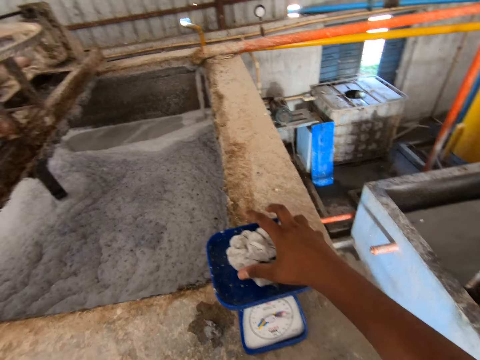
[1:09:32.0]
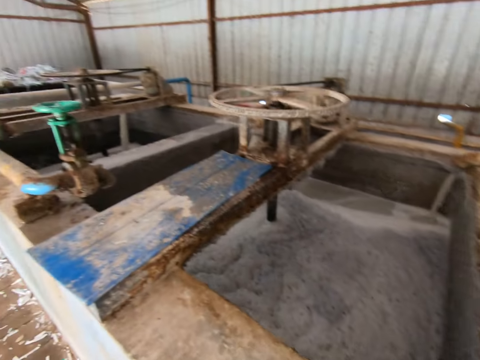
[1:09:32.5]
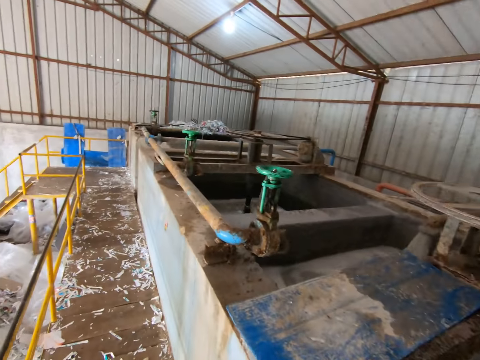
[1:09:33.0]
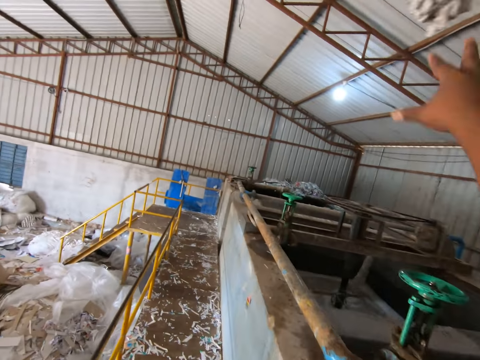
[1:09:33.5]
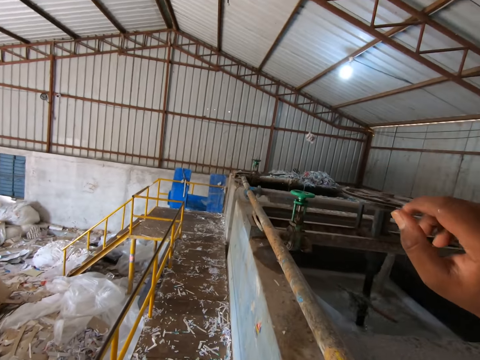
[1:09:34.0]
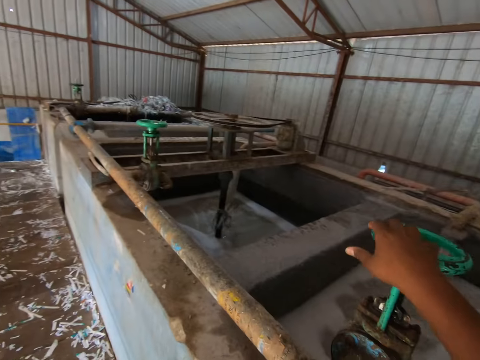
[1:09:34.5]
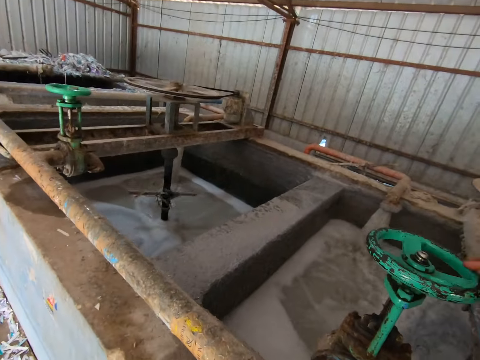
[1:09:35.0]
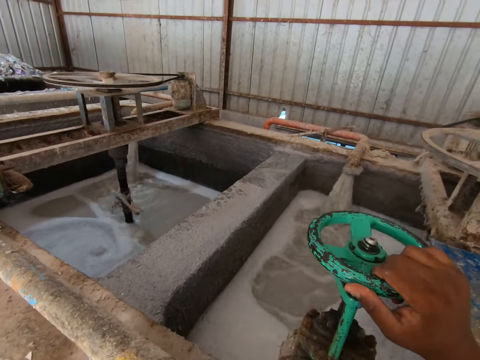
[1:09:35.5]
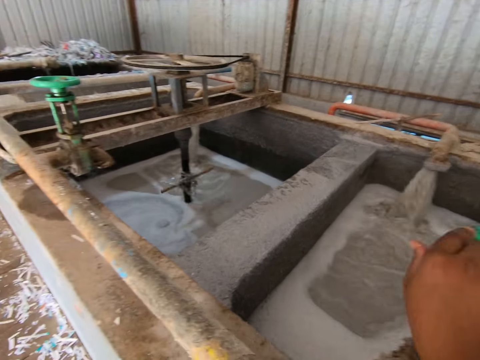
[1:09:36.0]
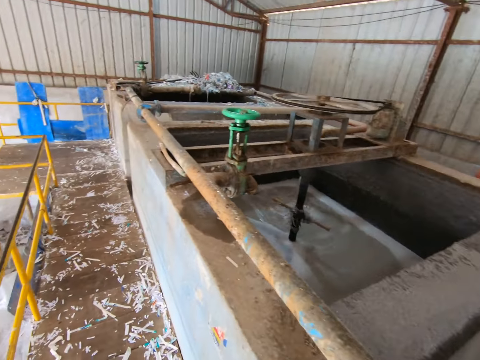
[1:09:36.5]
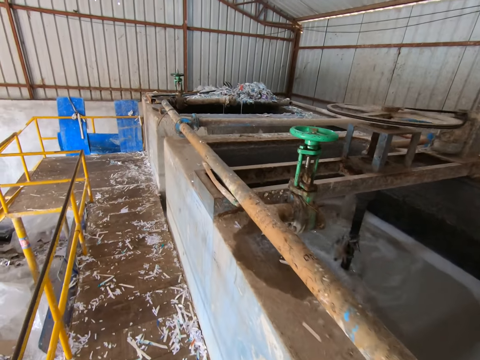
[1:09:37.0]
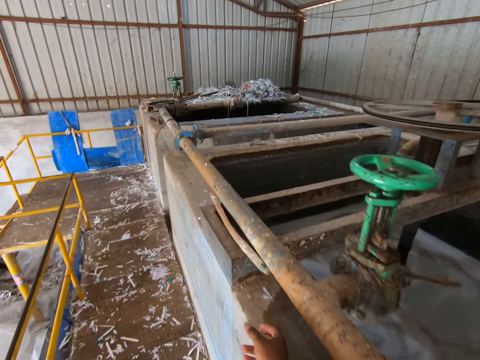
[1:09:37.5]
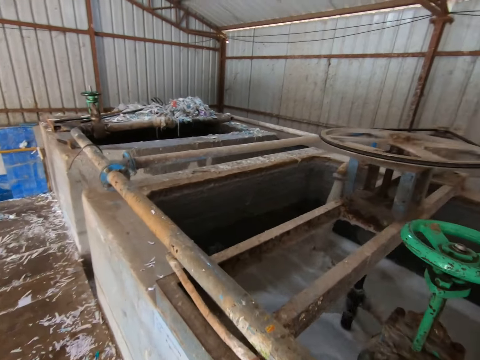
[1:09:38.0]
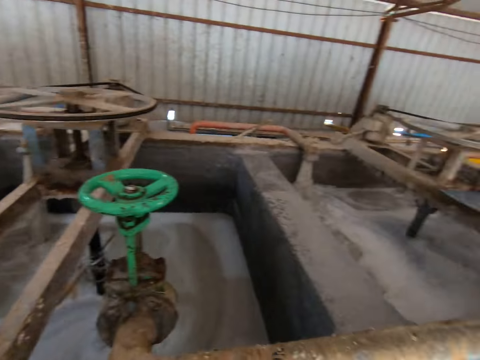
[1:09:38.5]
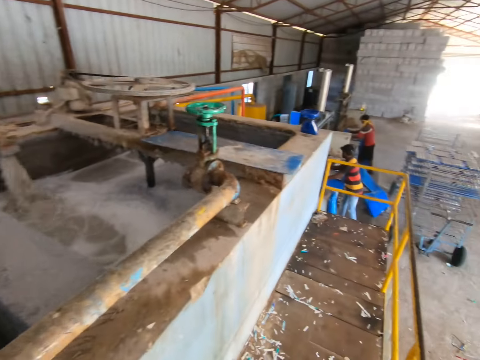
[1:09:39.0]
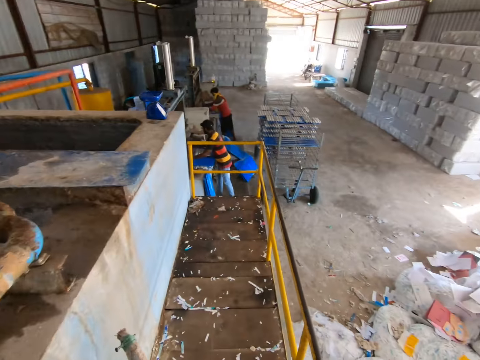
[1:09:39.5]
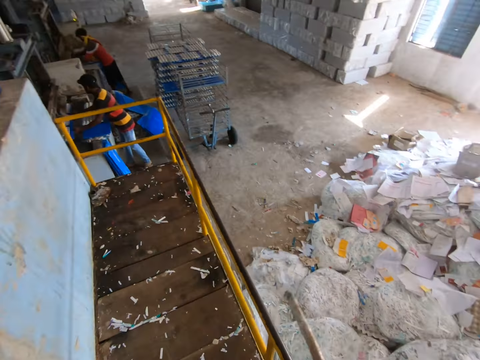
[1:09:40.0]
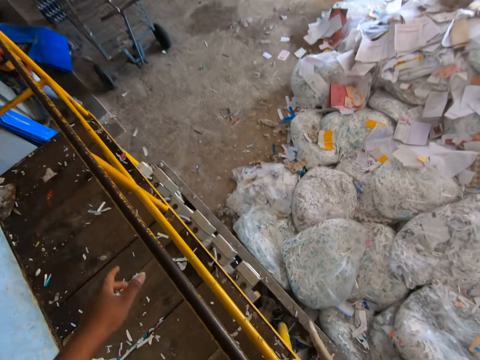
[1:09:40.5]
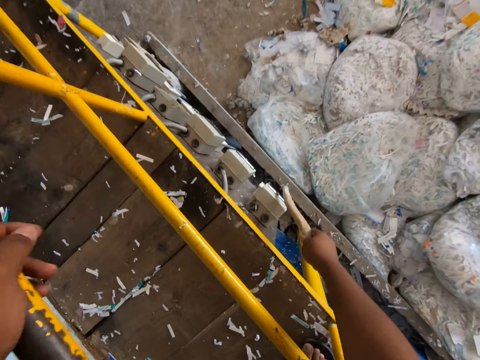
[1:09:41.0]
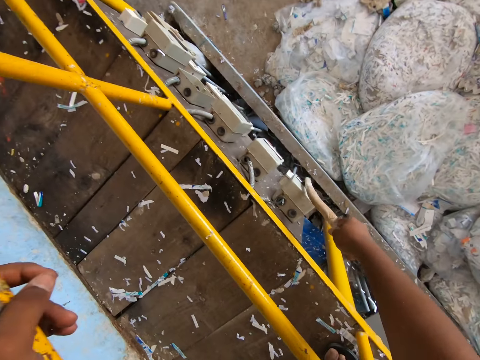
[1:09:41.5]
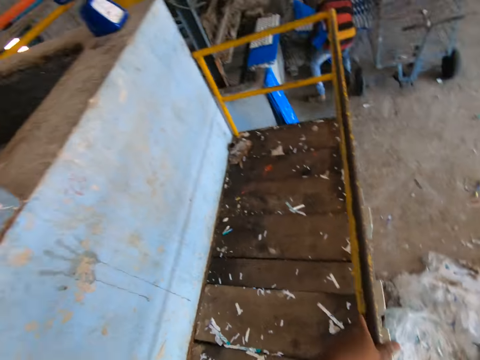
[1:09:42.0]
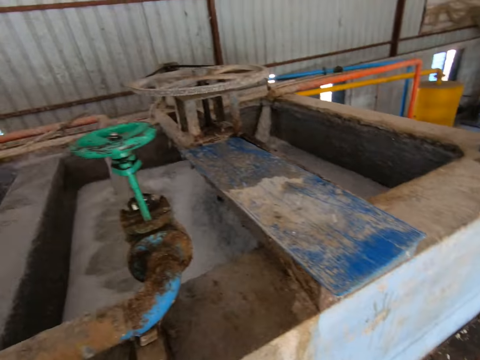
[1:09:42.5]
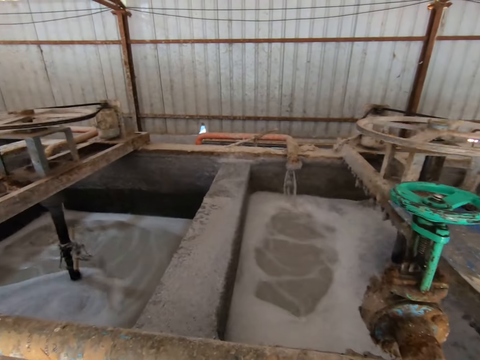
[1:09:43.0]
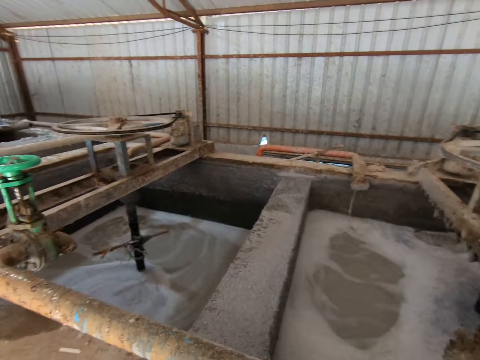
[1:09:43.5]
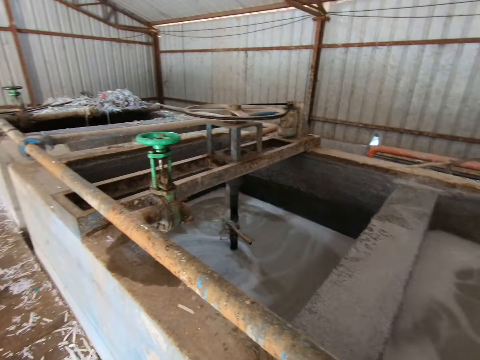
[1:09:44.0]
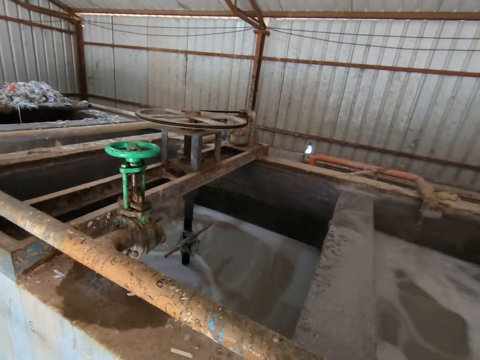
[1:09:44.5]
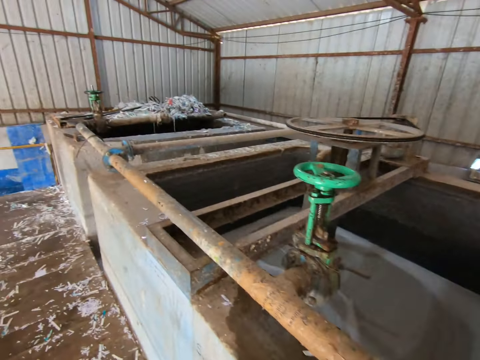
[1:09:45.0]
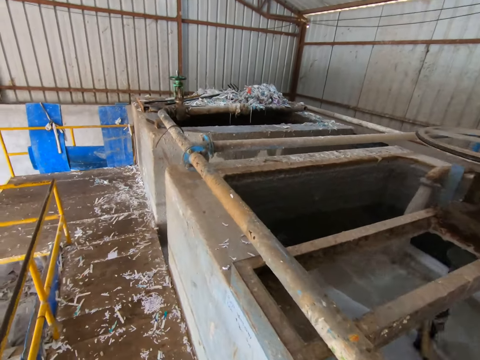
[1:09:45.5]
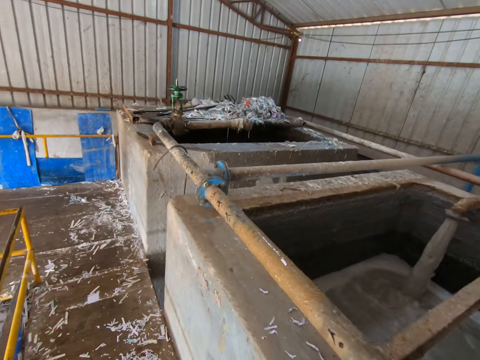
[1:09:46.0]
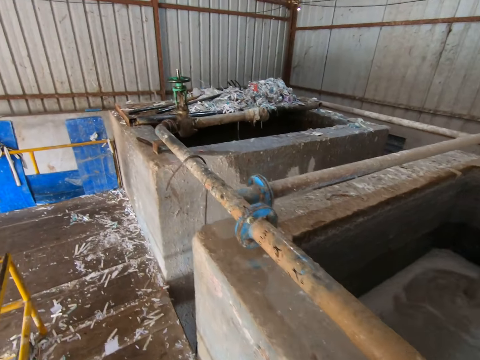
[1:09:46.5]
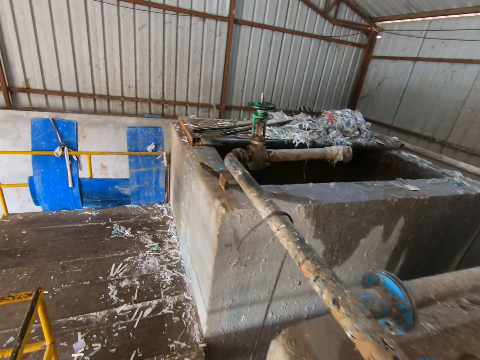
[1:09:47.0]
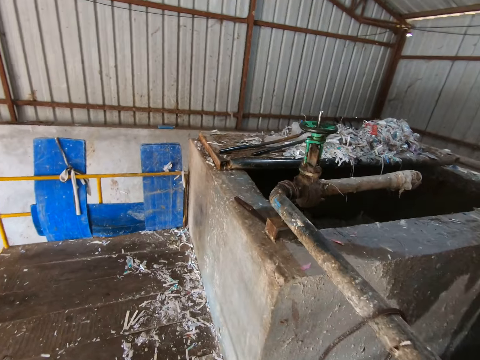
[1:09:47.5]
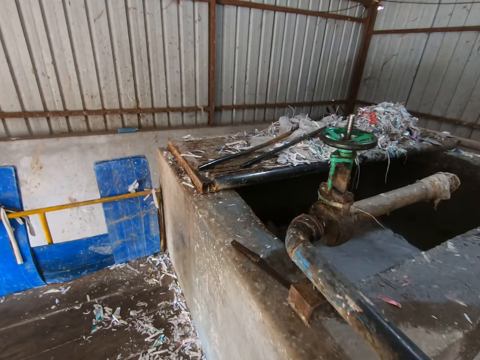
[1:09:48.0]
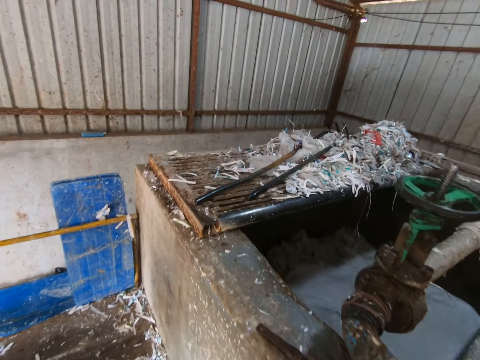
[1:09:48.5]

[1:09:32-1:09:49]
The camera wearer removes the egg tray from the scale with his right hand. He walks. He throws the egg tray in the pond with his right hand. He operates an industrial valve with his right hand. He picks up the stick from the pond fence with his right hand. He walks. He holds a side rail with his left hand. He operates a control box with the stick in his right hand. He walks.

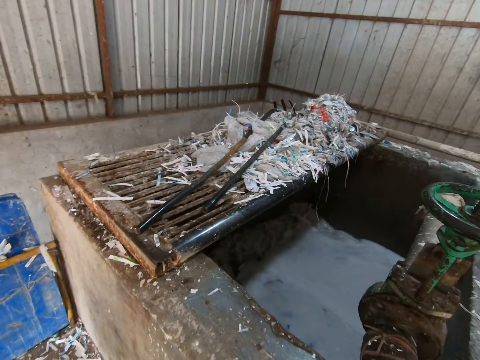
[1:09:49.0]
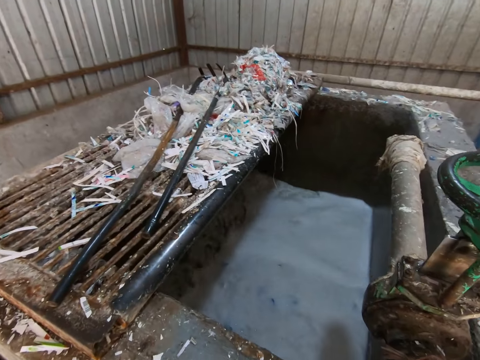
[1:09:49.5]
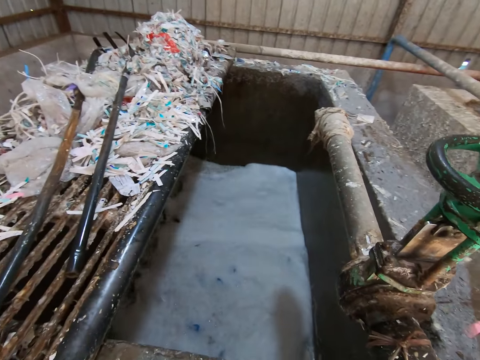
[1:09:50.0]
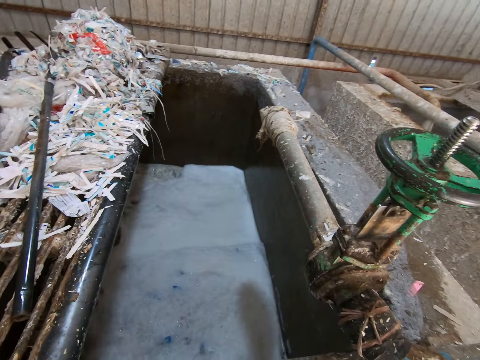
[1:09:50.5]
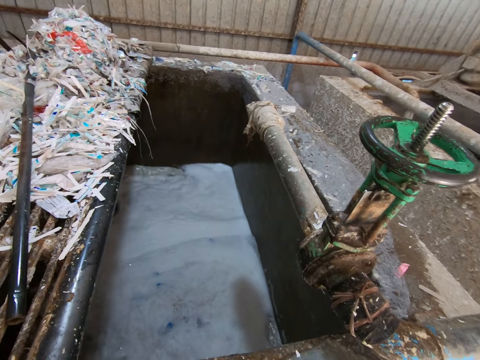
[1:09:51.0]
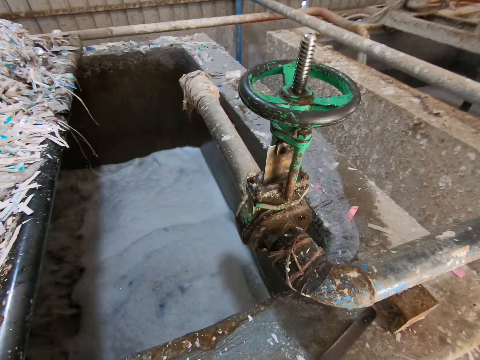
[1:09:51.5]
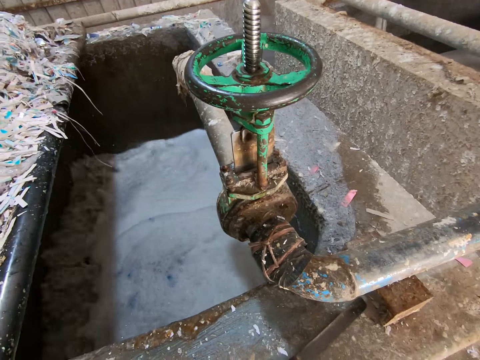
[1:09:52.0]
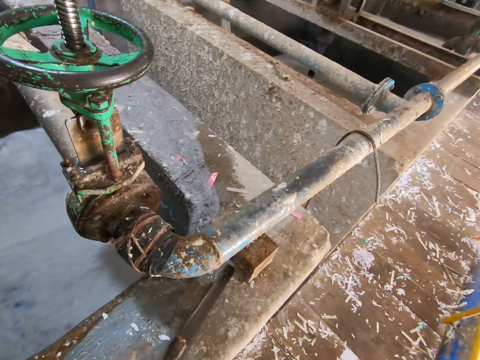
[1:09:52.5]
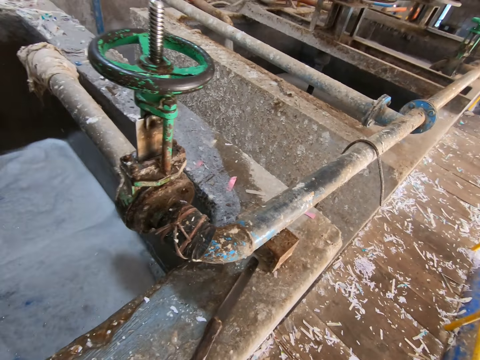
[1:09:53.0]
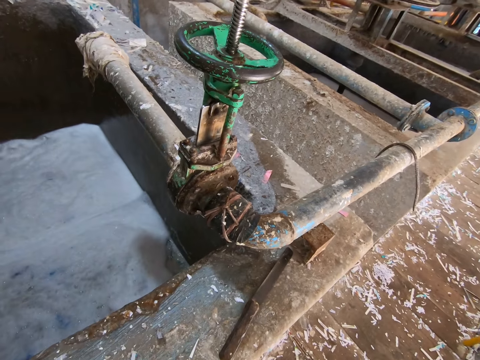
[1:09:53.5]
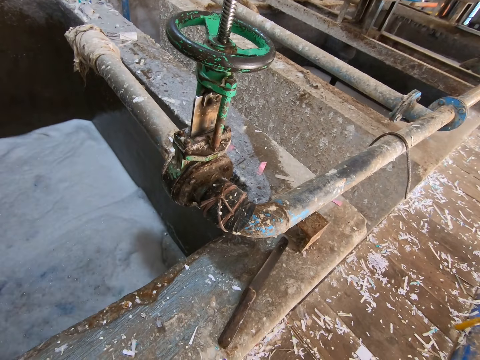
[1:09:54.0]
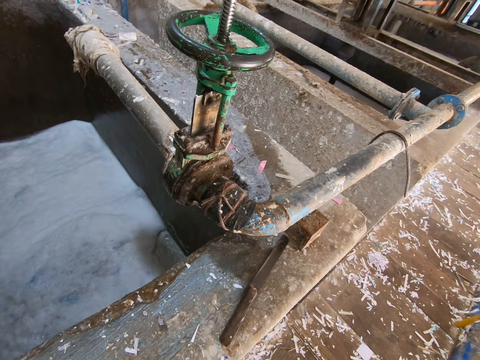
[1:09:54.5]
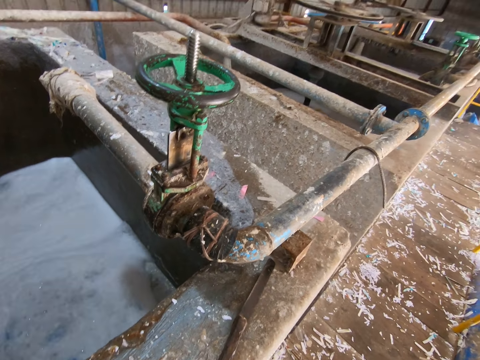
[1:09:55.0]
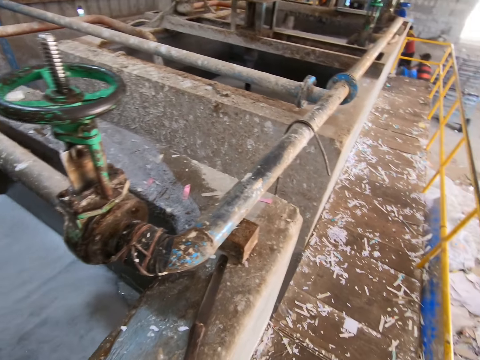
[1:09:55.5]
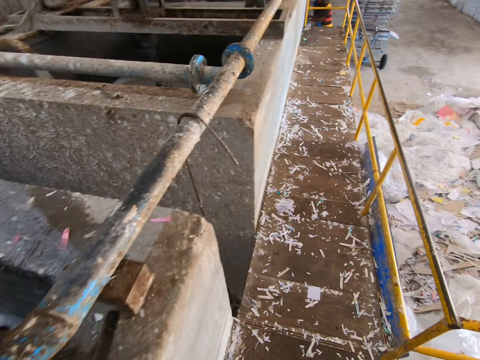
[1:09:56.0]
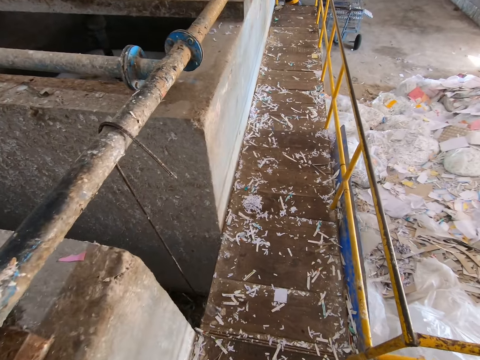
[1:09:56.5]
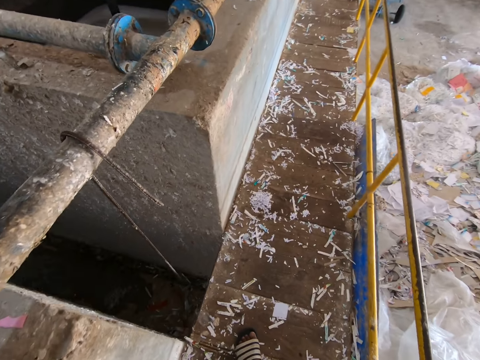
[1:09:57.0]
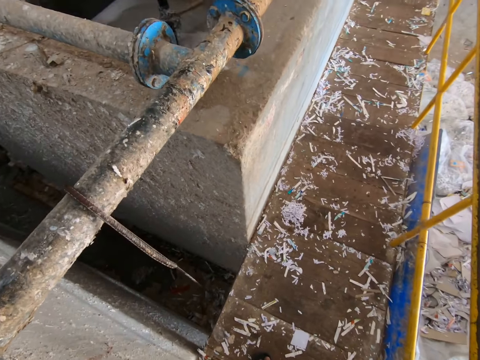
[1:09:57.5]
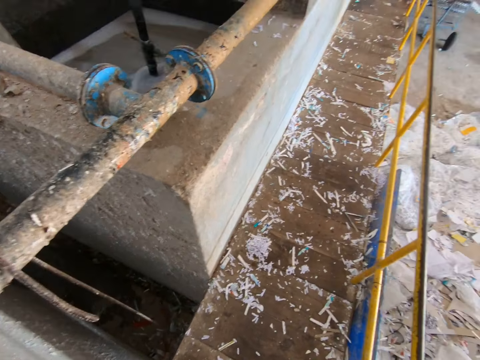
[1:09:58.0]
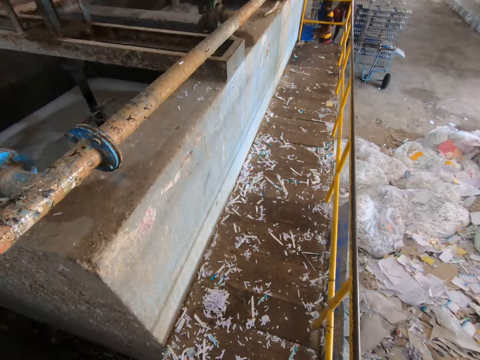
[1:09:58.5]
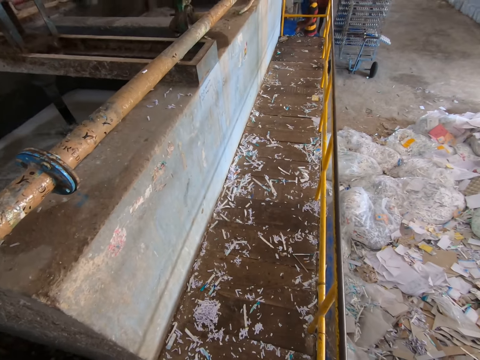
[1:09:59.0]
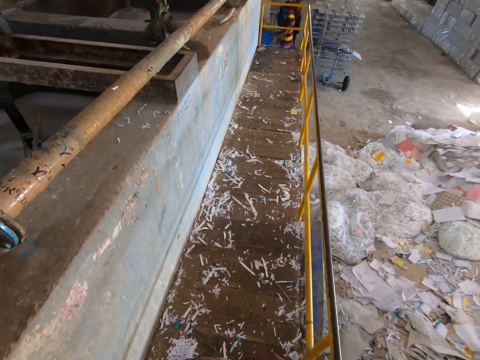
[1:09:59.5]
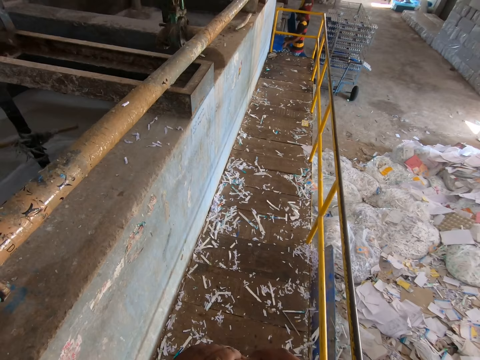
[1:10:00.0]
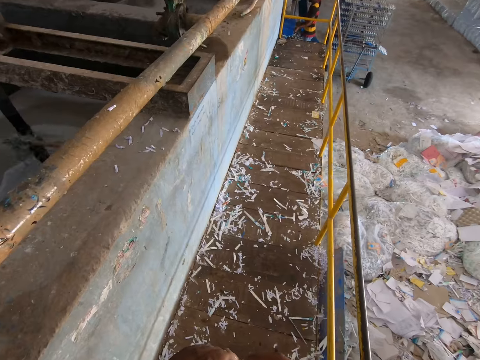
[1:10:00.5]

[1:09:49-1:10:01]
The camera wearer looks around. They walk.
